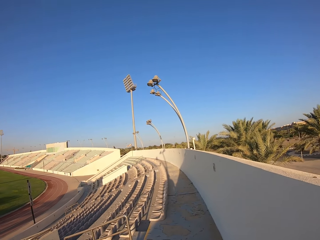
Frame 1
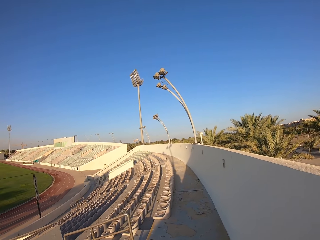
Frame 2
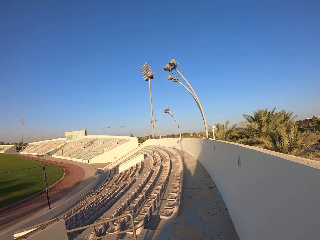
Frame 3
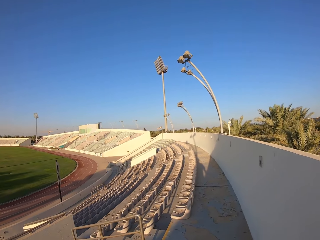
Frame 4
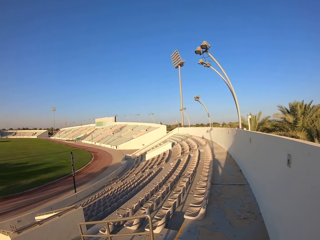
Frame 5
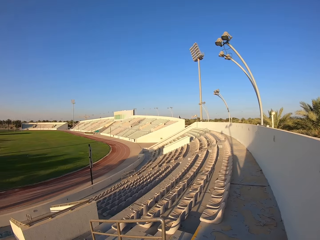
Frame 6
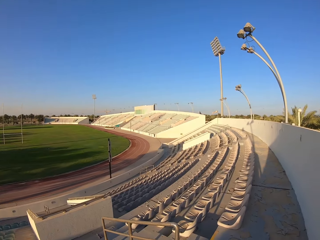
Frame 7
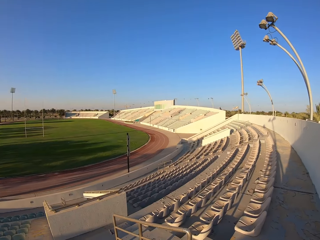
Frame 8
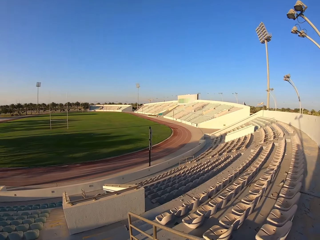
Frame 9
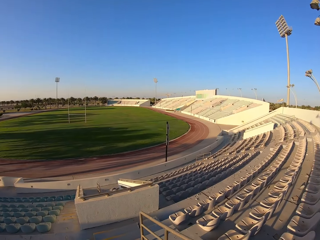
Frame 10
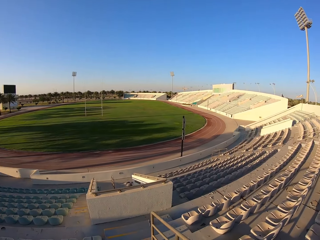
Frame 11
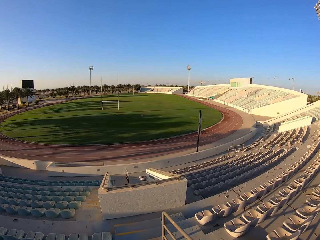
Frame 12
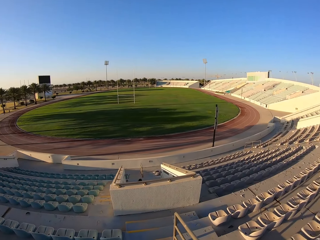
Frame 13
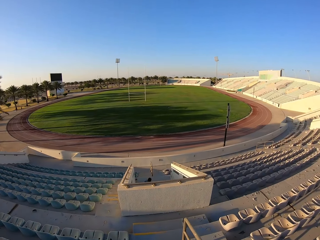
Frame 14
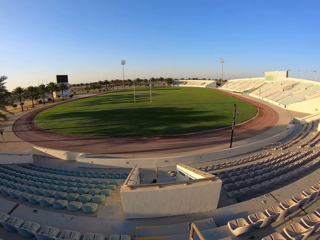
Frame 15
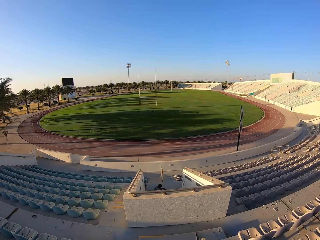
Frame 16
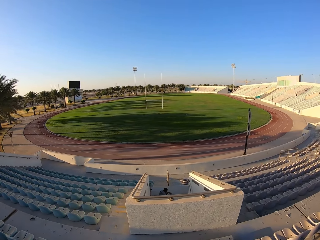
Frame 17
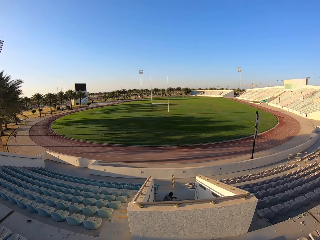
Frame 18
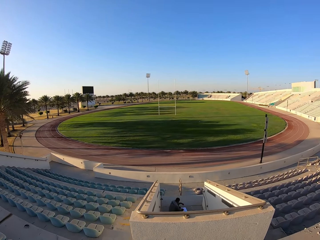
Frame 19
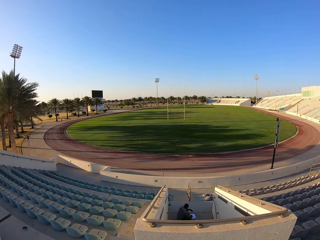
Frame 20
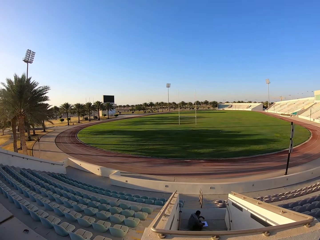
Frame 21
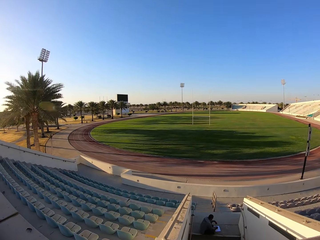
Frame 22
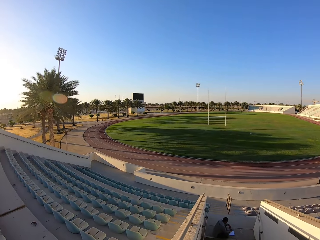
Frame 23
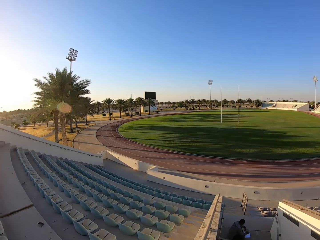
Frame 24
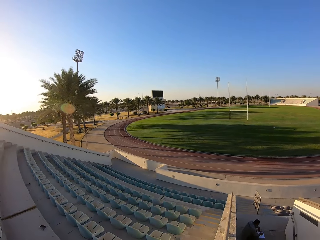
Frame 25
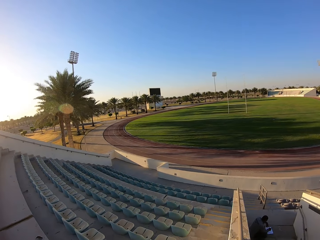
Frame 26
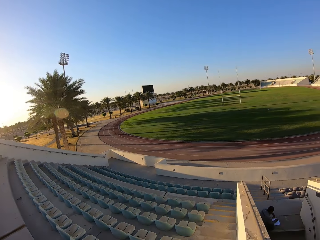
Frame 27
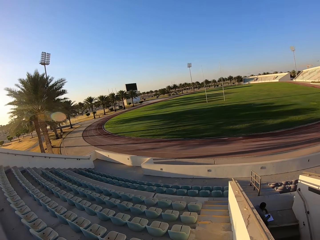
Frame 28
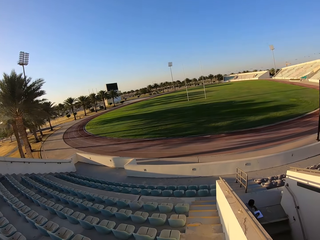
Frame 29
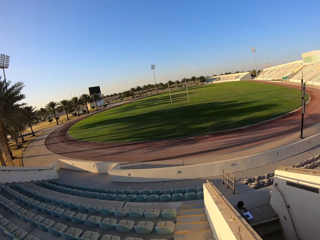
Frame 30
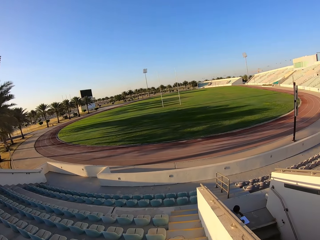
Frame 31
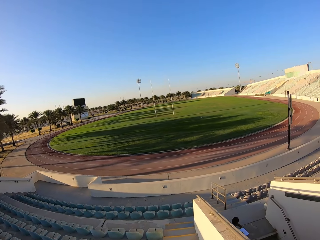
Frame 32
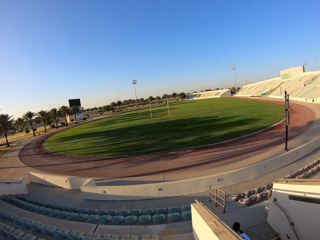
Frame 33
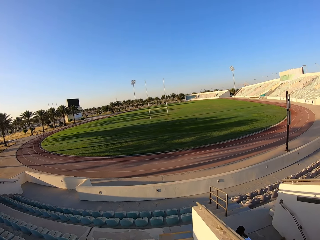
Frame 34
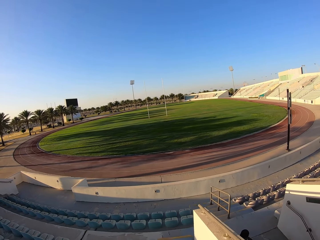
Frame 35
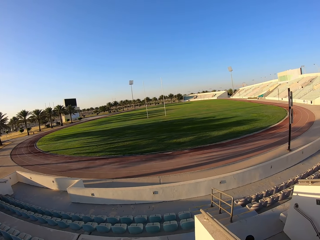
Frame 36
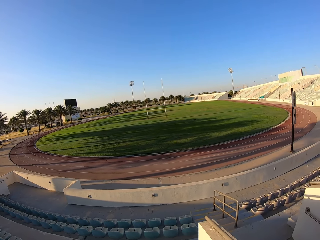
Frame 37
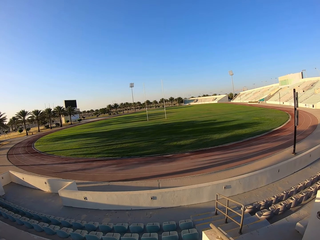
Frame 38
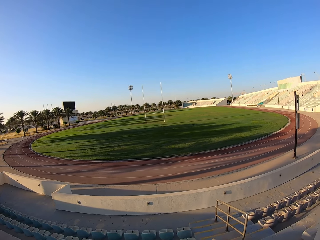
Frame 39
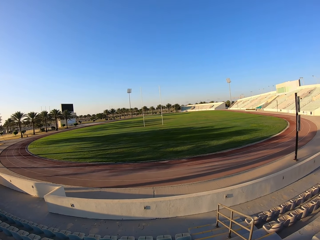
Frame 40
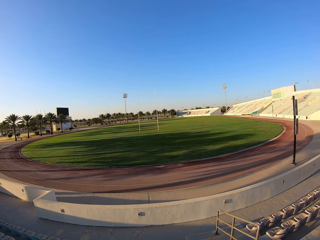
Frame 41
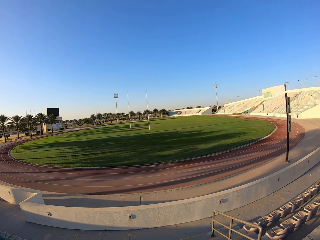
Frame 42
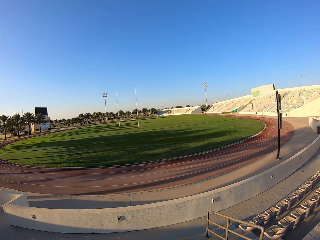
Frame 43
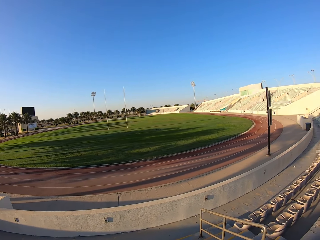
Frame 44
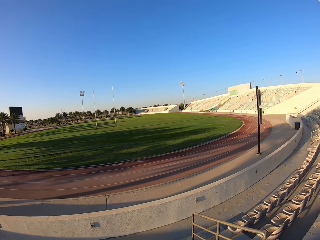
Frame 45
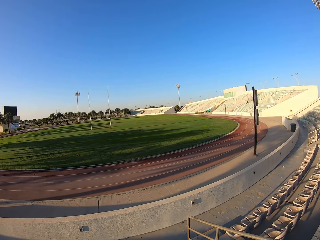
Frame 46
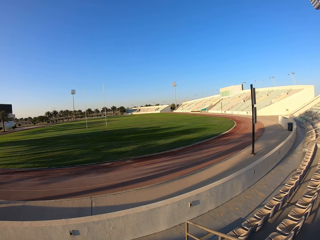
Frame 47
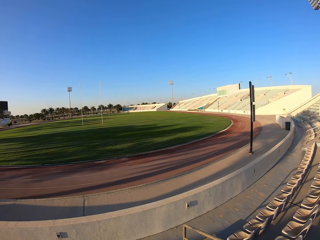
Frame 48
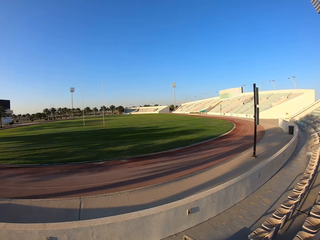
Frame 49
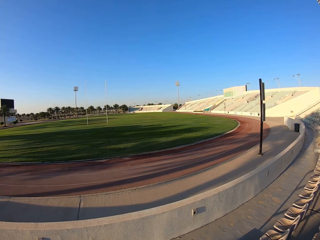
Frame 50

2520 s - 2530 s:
The camera wearer jogs down the stairs.

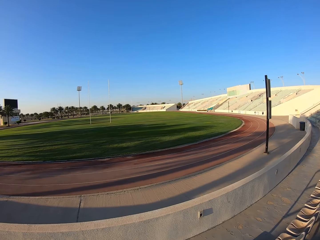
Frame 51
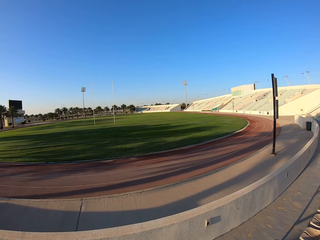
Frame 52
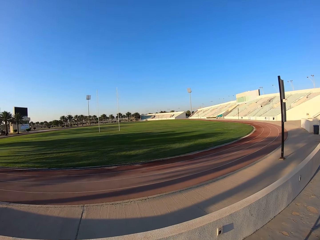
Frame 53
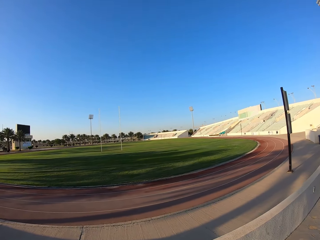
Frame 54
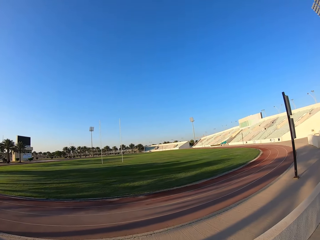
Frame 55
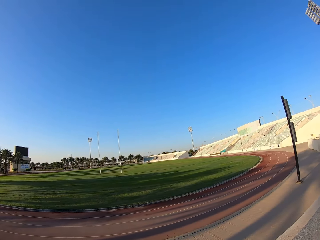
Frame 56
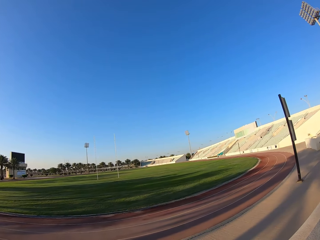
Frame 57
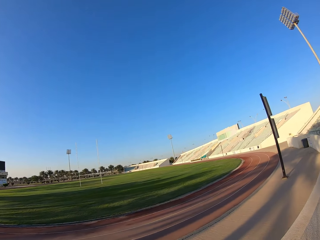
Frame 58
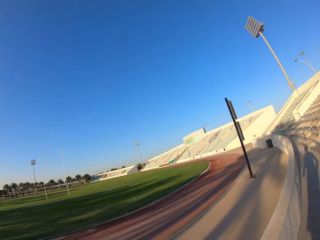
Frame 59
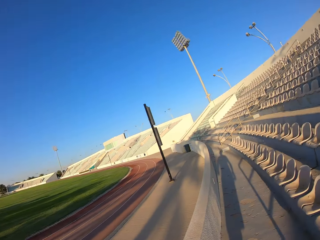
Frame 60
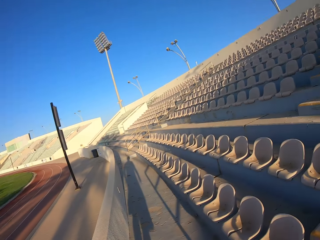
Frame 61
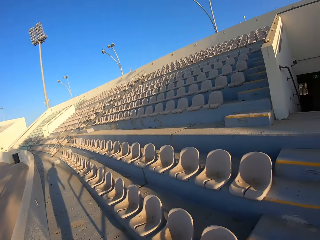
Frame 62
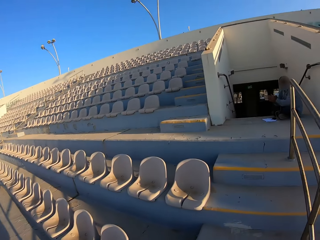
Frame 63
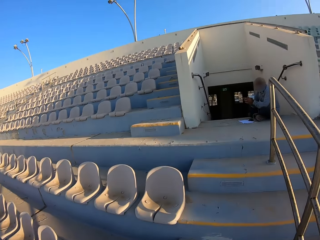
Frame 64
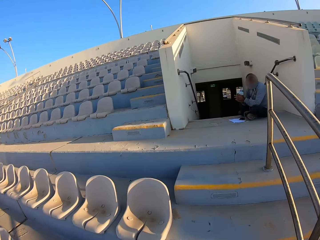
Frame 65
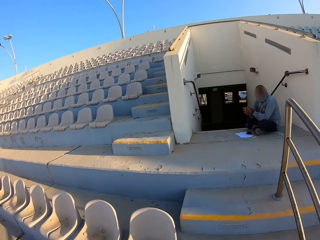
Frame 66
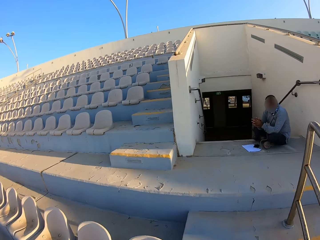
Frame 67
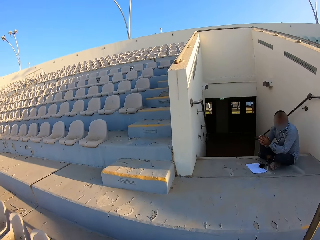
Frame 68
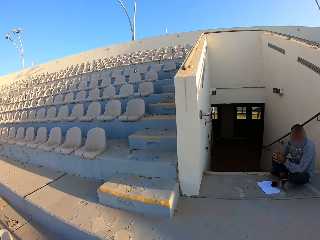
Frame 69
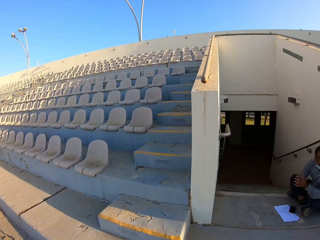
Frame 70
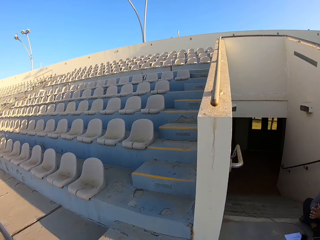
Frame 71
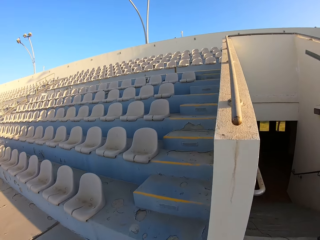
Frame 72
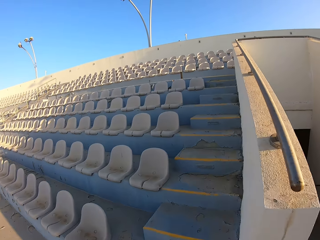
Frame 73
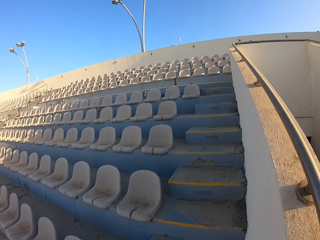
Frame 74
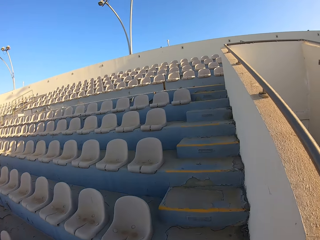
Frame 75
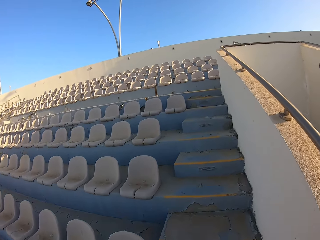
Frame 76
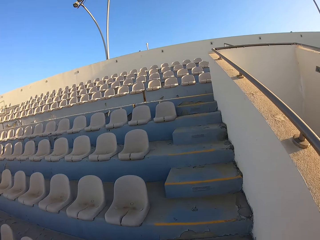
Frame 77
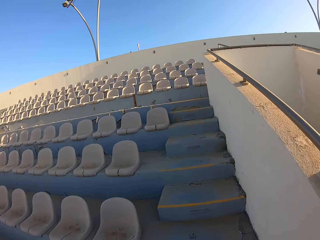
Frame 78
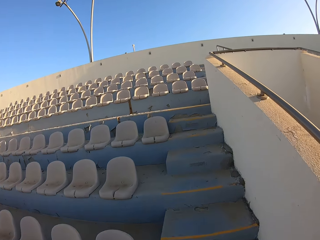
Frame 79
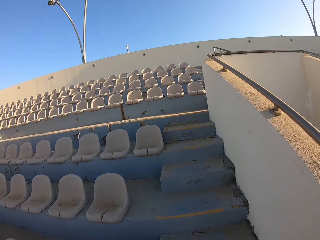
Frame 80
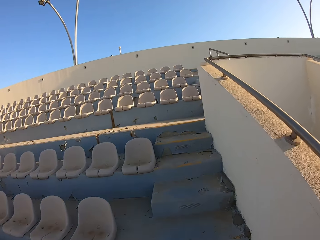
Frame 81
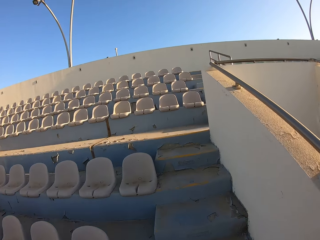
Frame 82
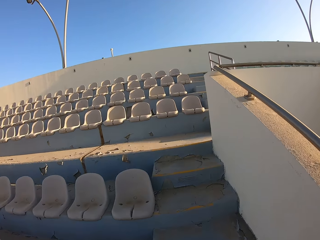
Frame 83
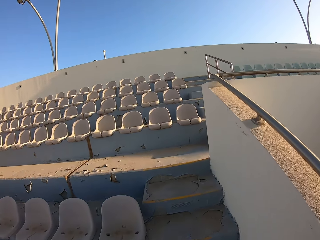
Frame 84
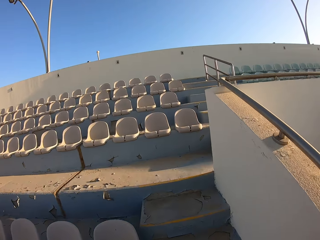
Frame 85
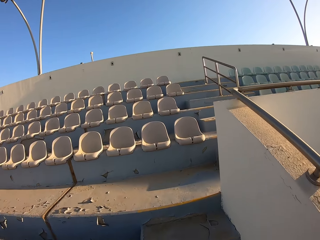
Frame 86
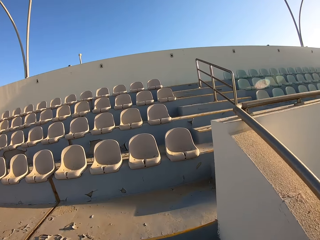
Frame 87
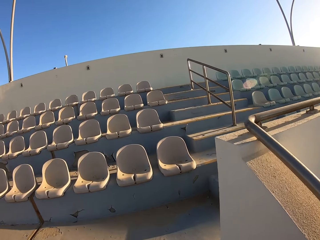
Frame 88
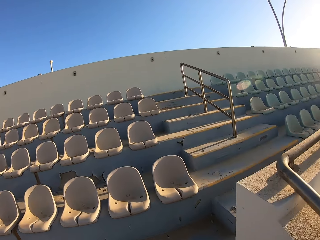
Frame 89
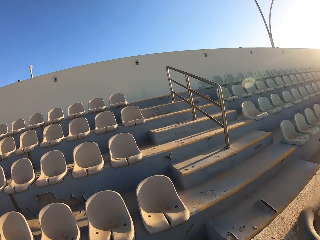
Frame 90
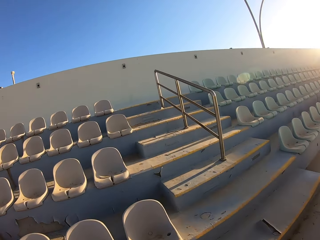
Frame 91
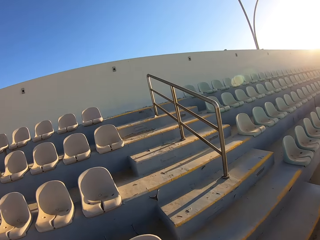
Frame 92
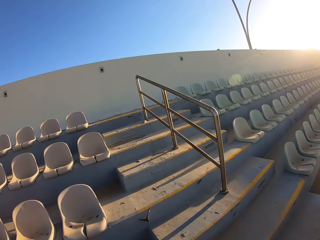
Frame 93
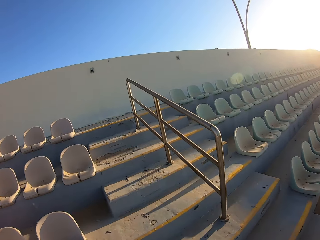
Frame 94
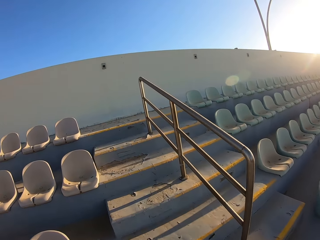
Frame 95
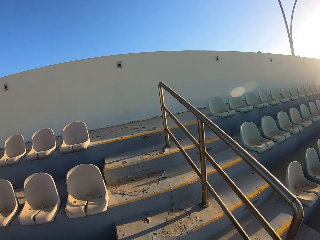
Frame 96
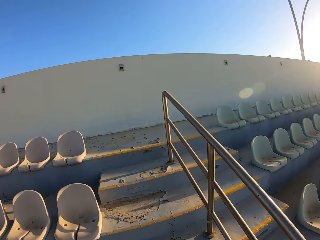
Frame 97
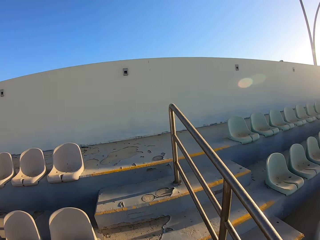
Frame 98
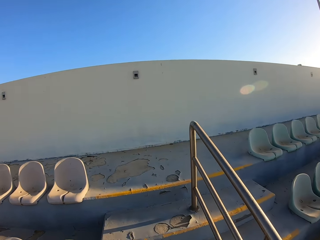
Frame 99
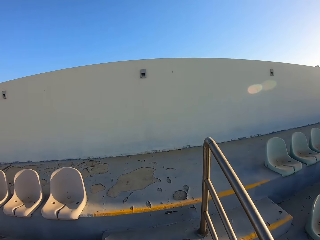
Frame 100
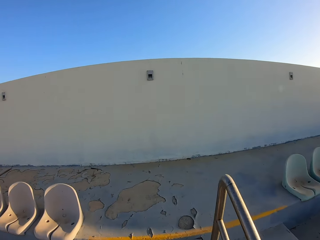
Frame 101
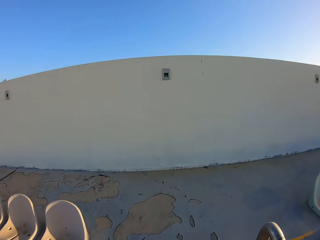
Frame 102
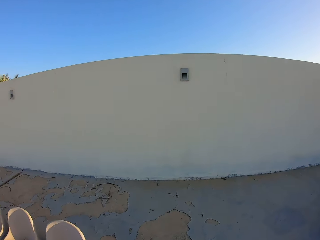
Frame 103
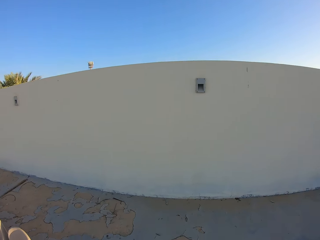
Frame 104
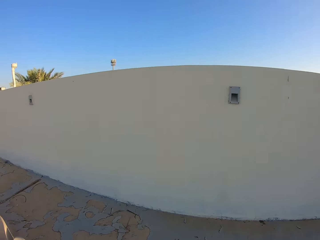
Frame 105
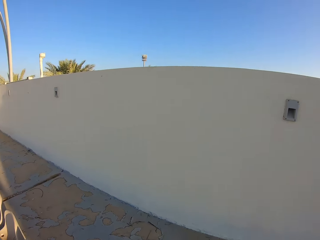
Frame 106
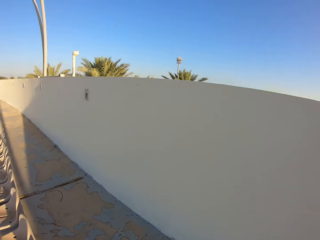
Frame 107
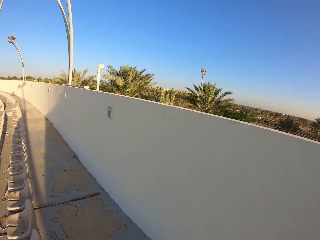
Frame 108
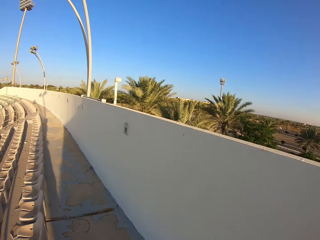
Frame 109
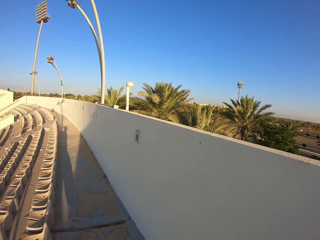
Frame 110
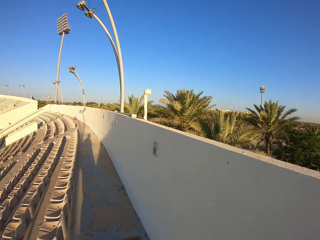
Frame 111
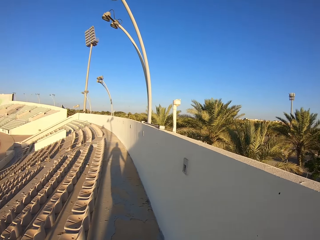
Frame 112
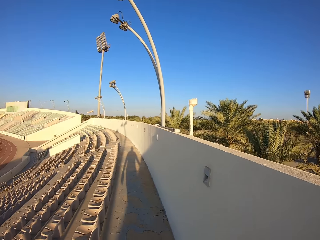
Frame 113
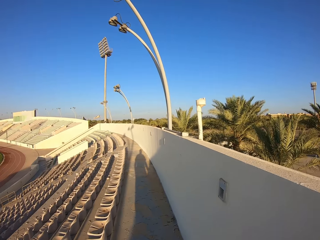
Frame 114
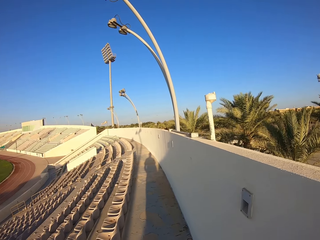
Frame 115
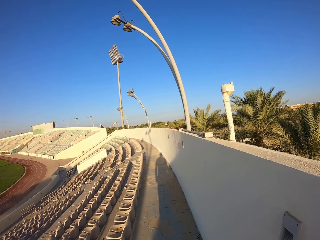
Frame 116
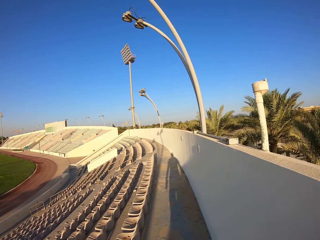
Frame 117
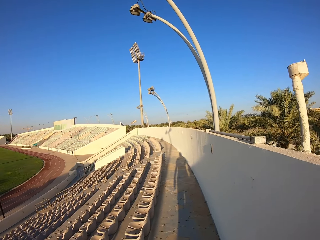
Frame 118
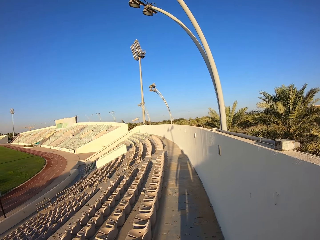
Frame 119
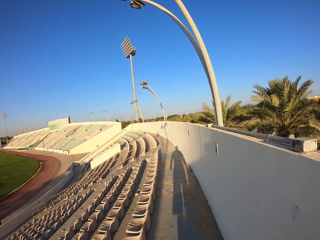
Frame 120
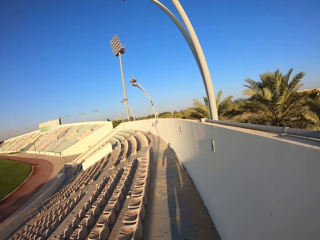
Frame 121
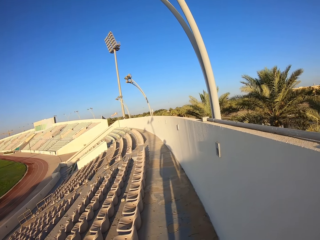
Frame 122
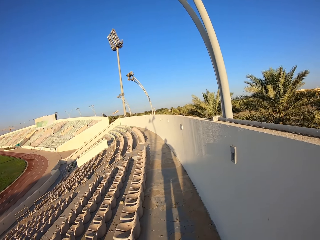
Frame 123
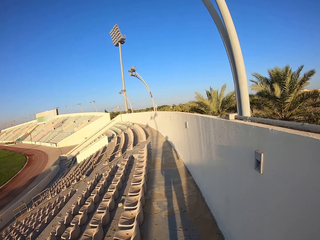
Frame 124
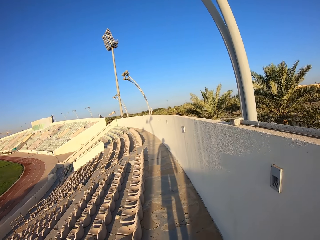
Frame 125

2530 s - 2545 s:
The camera wearer jogs up the stairs.
